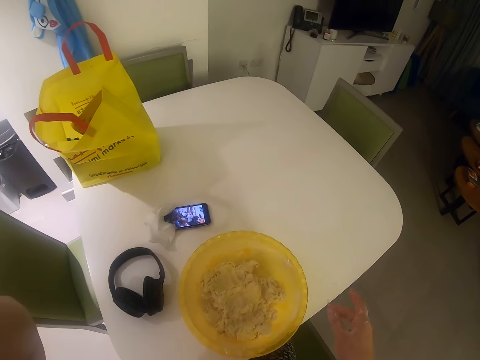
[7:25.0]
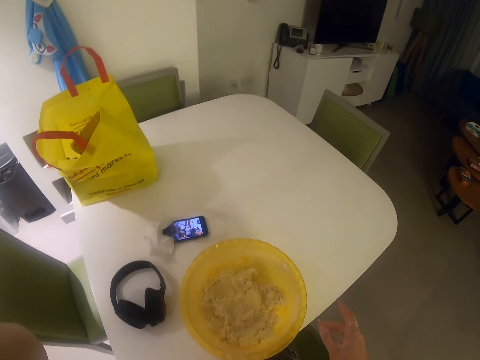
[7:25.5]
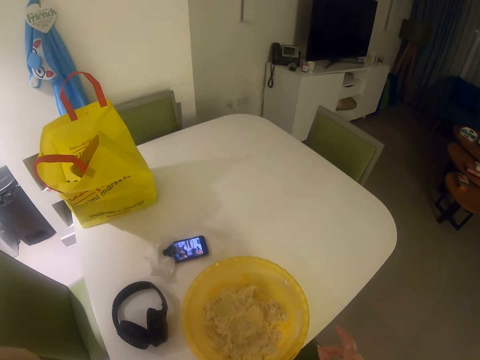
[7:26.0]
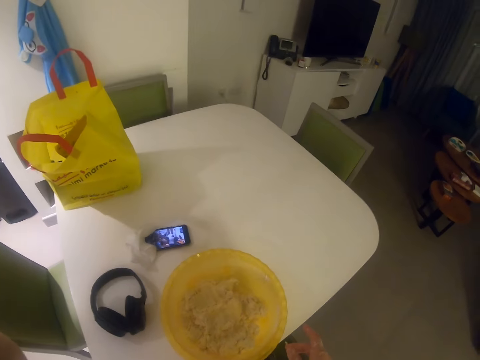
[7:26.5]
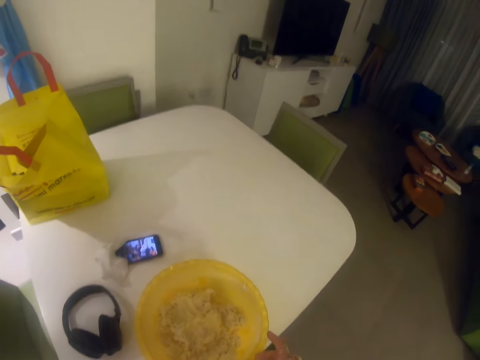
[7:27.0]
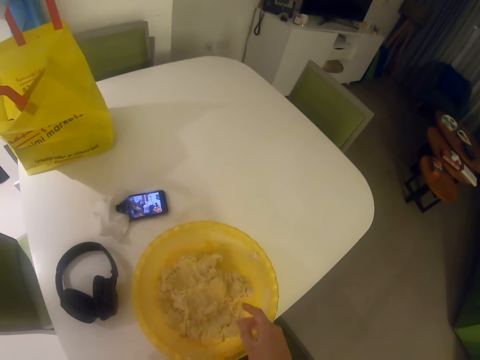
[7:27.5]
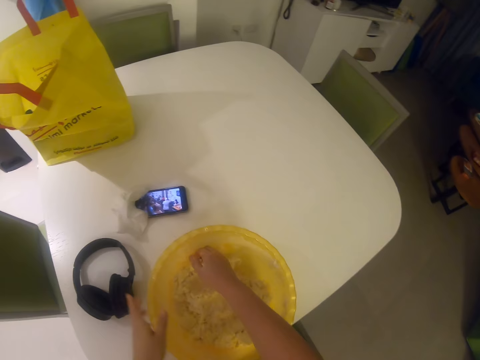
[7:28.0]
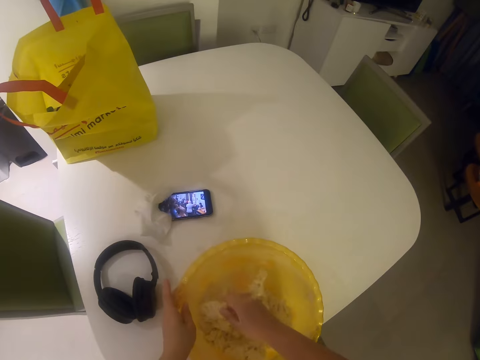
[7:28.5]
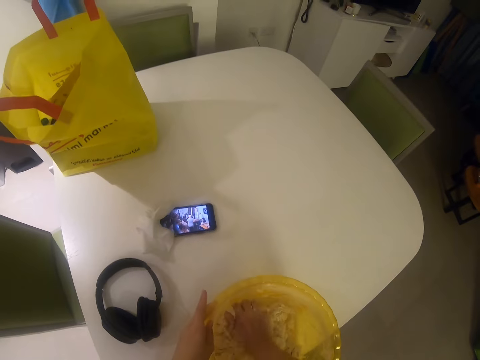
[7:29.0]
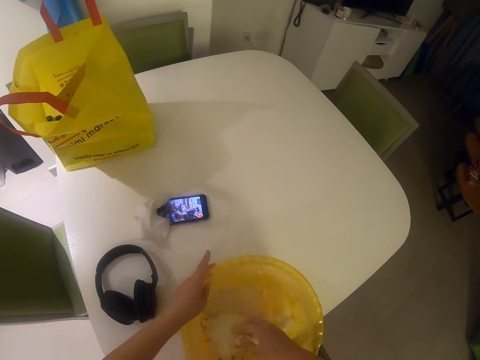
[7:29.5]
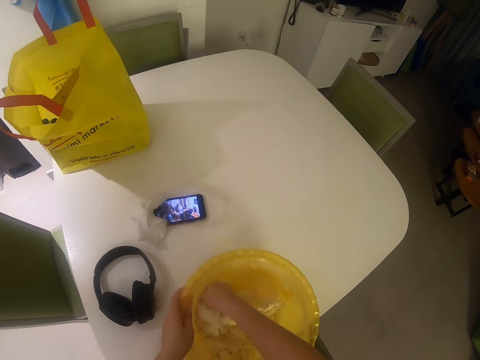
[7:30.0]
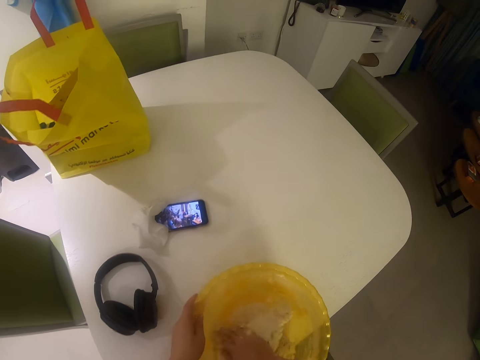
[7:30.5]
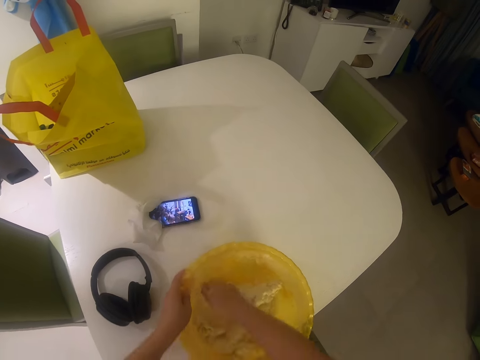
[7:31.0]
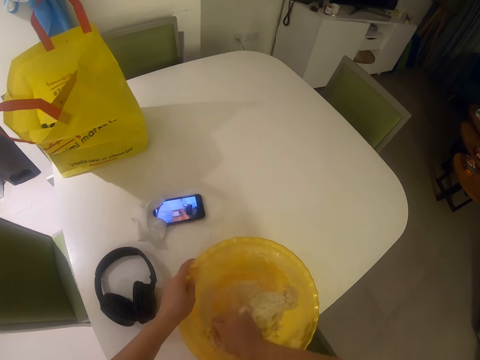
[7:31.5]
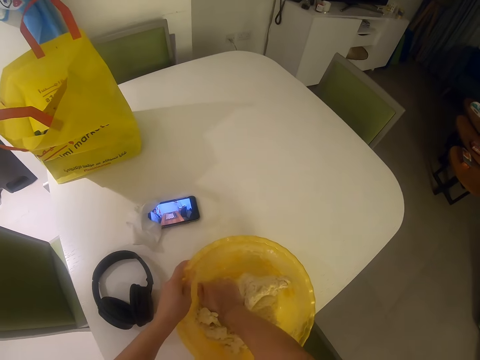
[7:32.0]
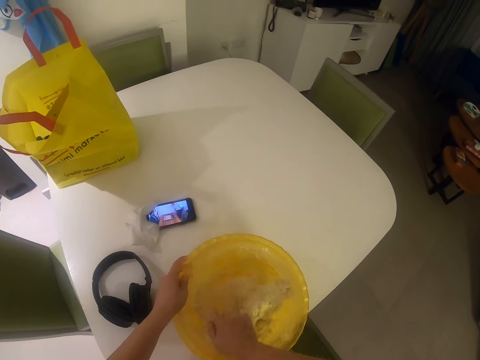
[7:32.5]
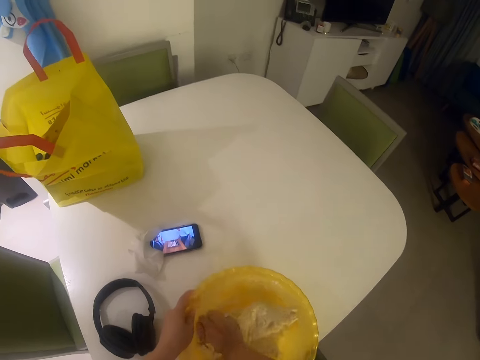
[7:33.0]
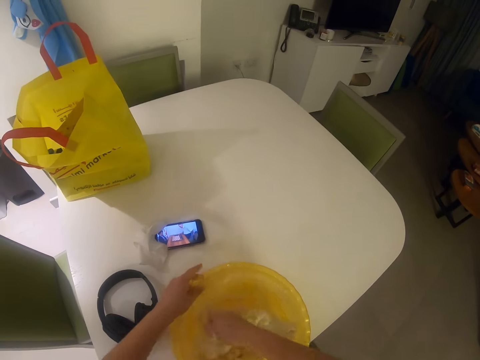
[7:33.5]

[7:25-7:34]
The camera wearer raises a hand. She holds the trough. She kneads the dough with her right hand.

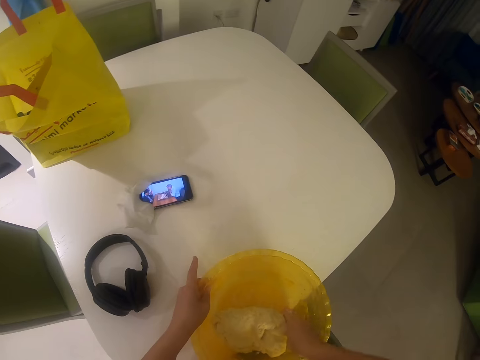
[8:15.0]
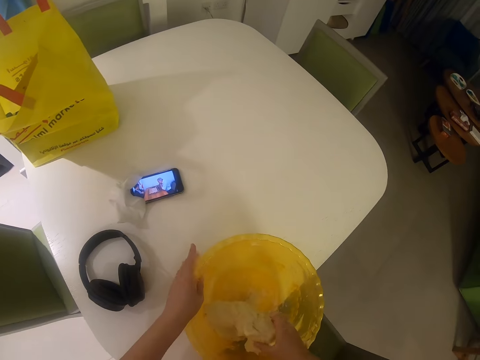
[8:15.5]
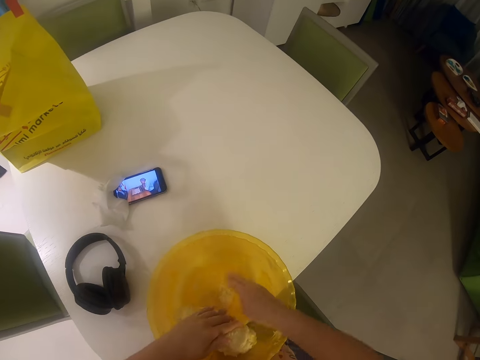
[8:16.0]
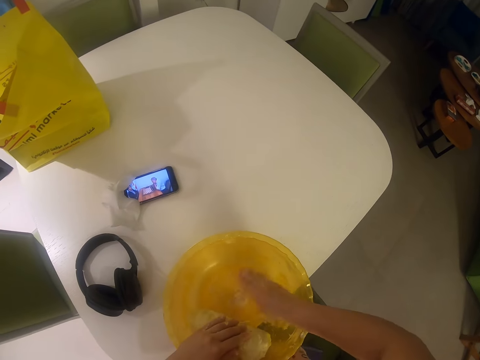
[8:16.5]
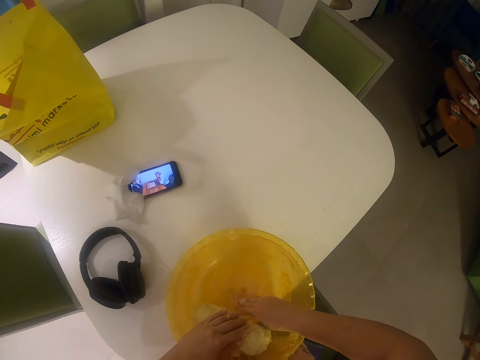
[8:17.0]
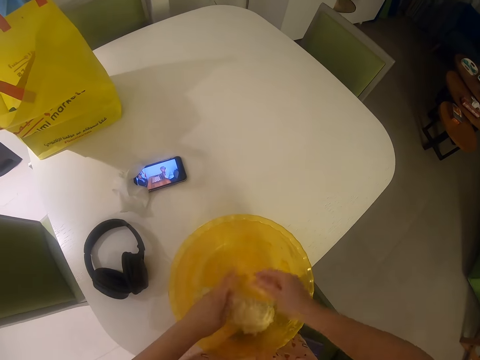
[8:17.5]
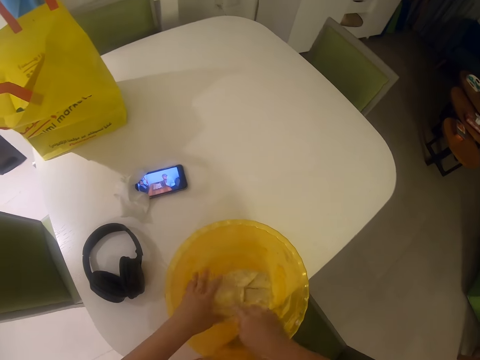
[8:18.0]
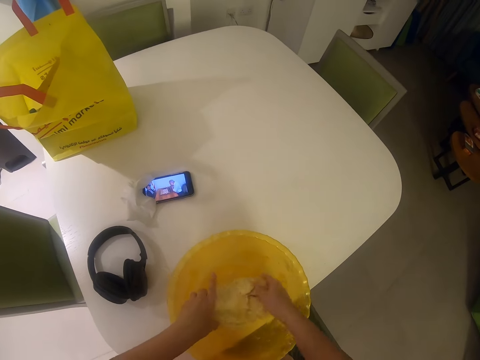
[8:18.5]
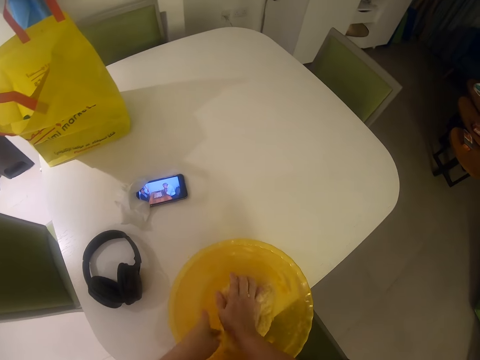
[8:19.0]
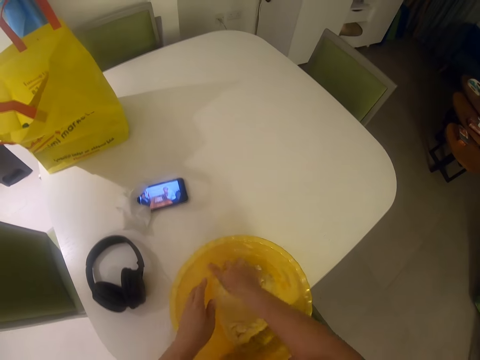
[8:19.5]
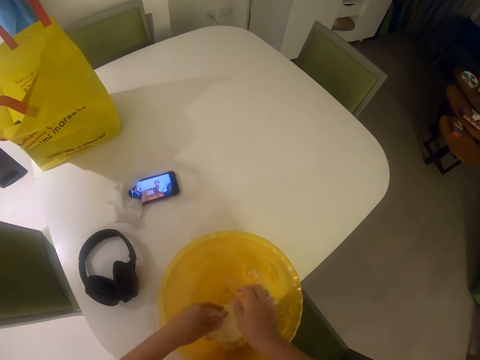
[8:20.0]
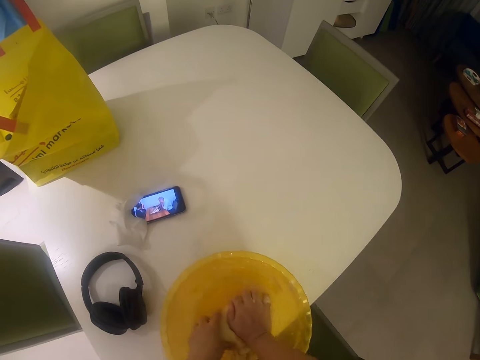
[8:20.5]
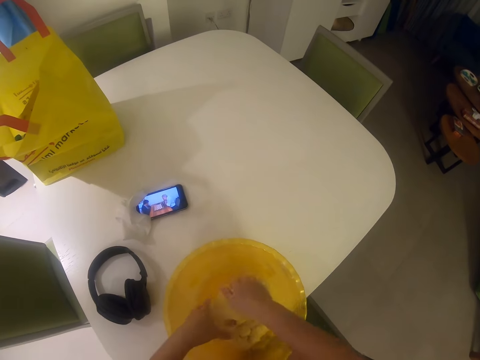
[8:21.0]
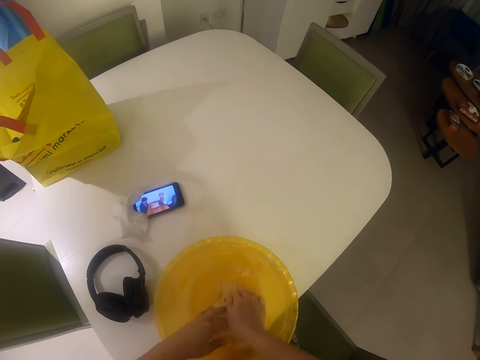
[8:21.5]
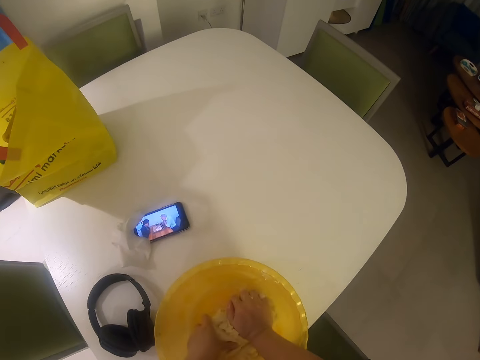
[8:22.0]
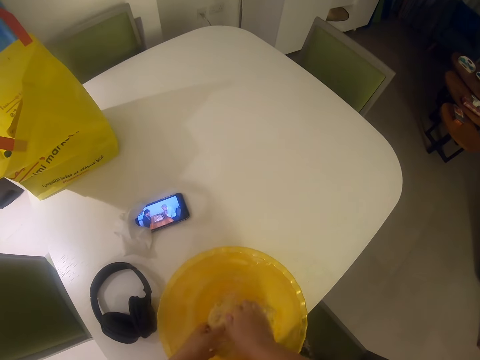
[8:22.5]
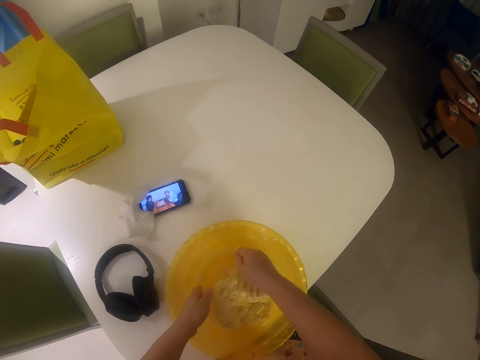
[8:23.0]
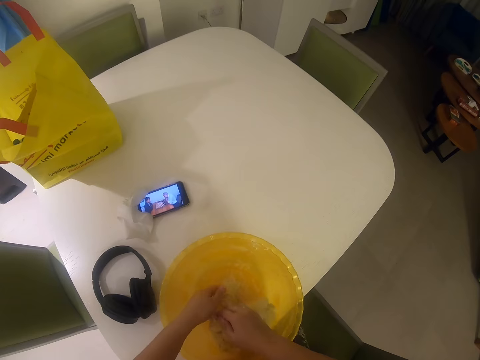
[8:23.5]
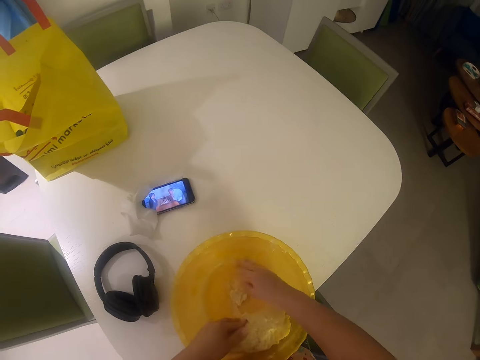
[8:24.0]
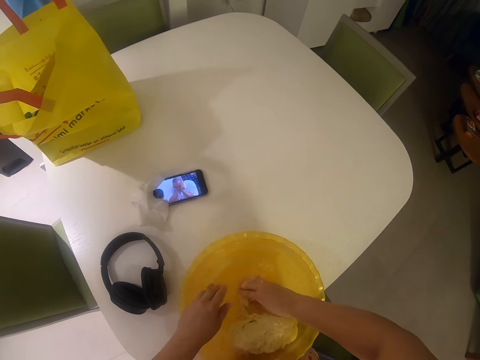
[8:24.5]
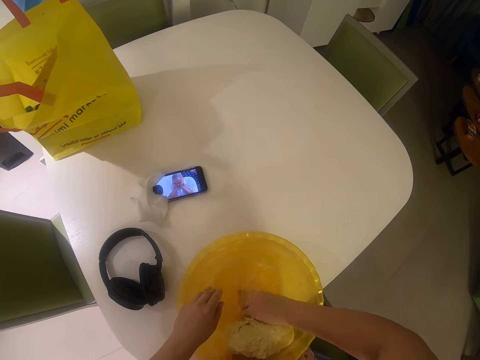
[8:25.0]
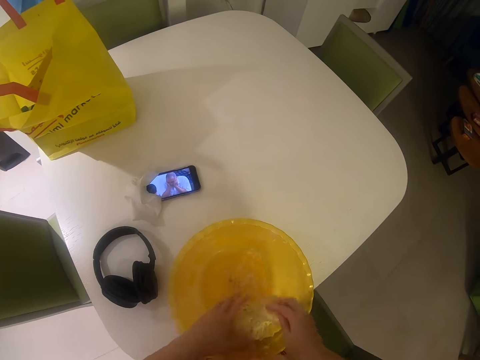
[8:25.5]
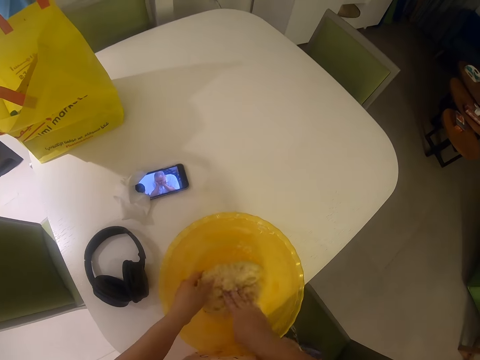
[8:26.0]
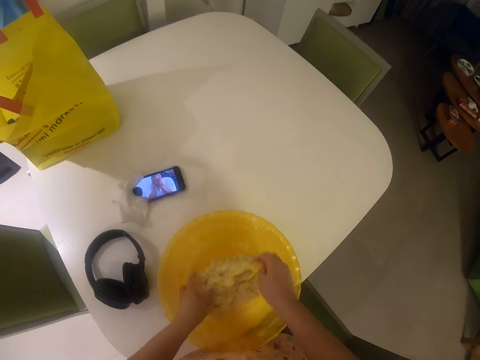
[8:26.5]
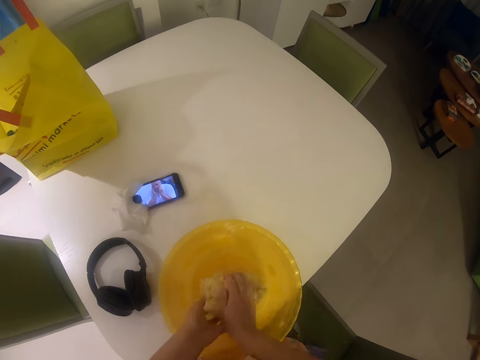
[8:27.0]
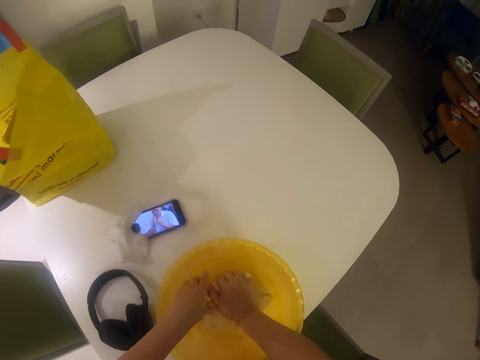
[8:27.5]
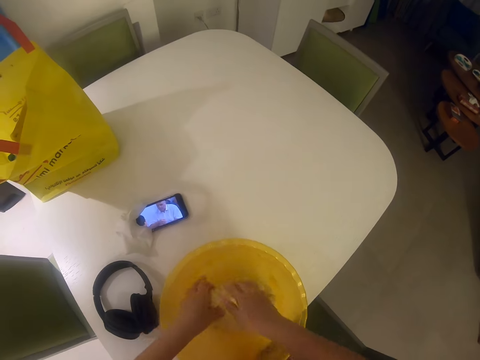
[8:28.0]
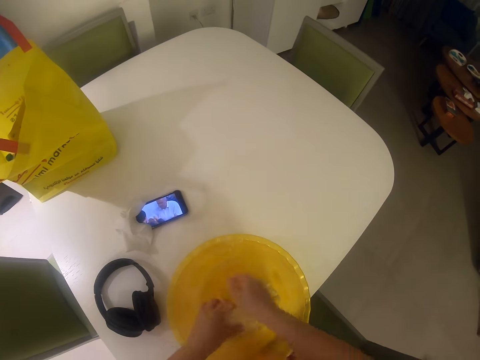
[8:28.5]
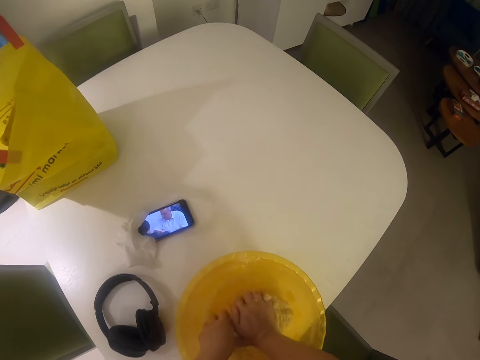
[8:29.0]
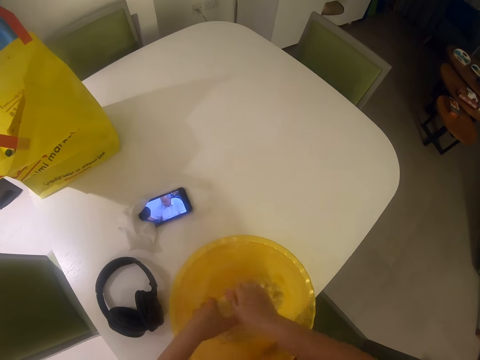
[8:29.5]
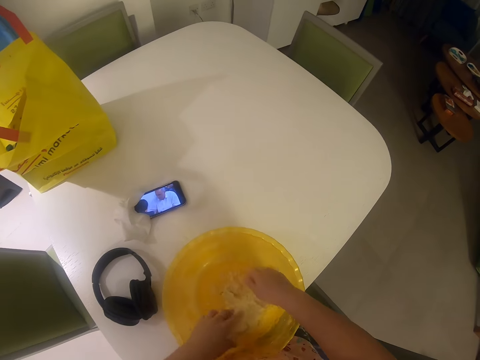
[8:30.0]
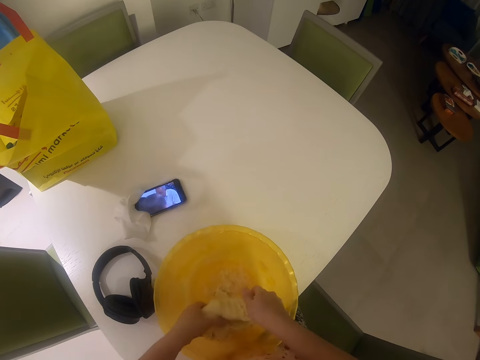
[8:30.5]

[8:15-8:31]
The camera wearer removes stained dough on the trough. She kneads the dough with her hands. She removes stained dough on the trough. She kneads the dough with a hand.

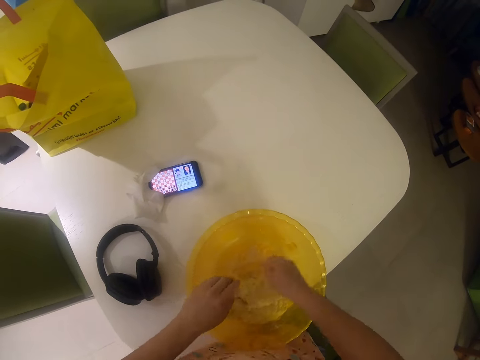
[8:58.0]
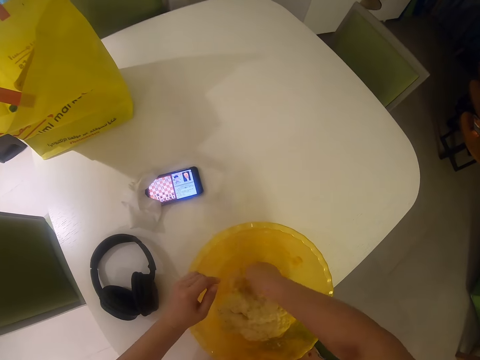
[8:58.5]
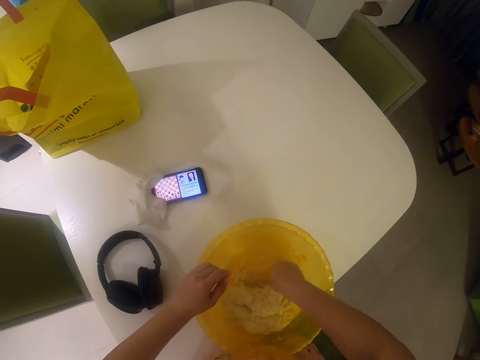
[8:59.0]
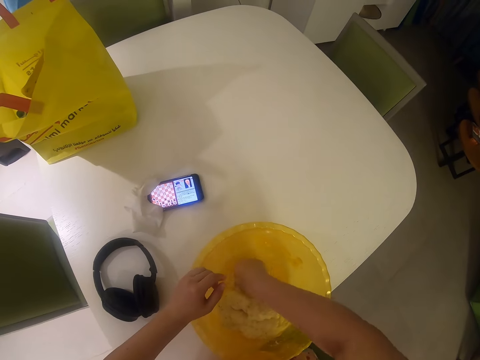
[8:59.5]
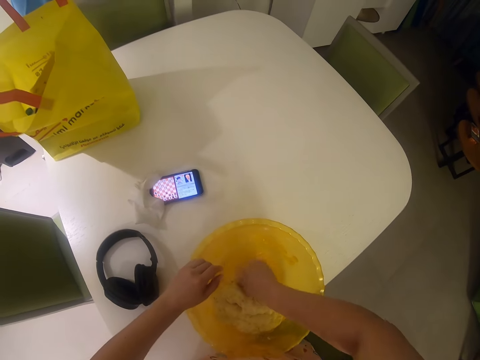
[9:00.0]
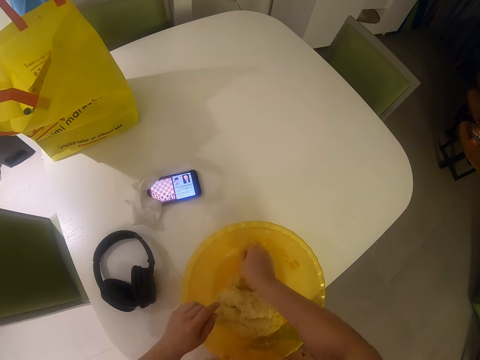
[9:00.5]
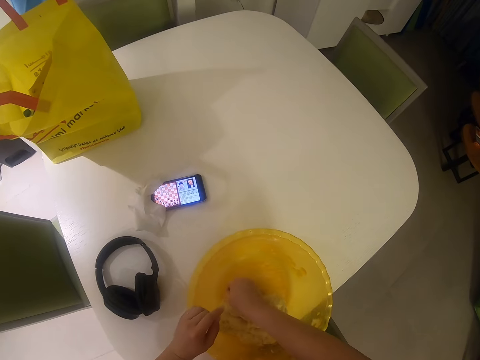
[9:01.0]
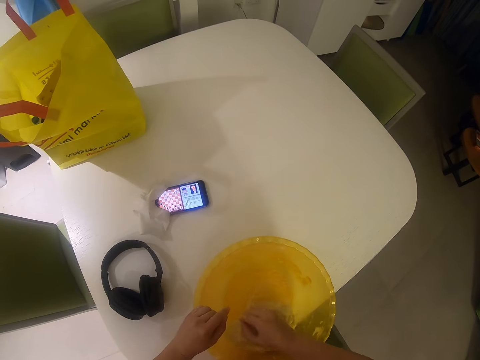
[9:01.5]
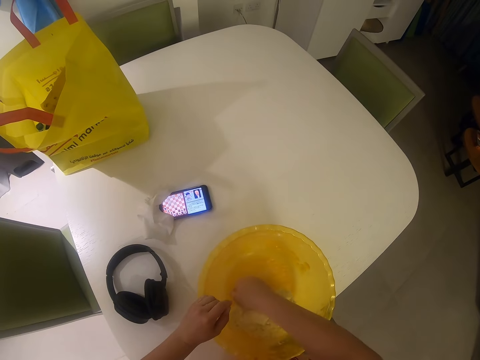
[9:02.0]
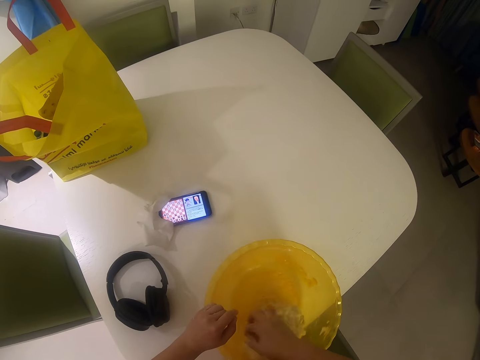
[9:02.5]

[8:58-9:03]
The camera wearer removes stained dough on the trough.
